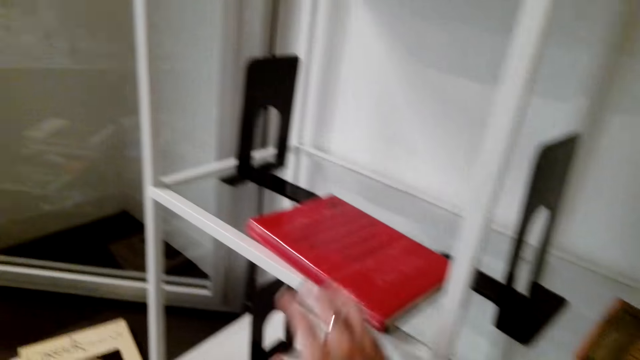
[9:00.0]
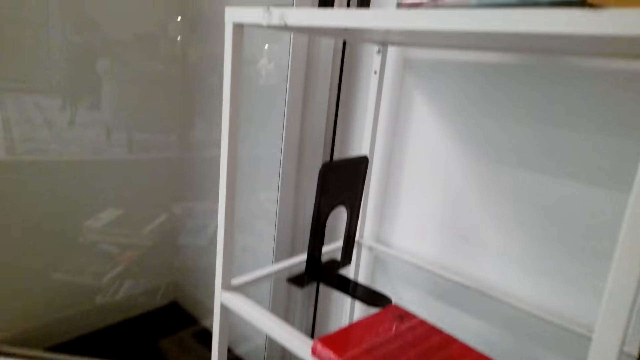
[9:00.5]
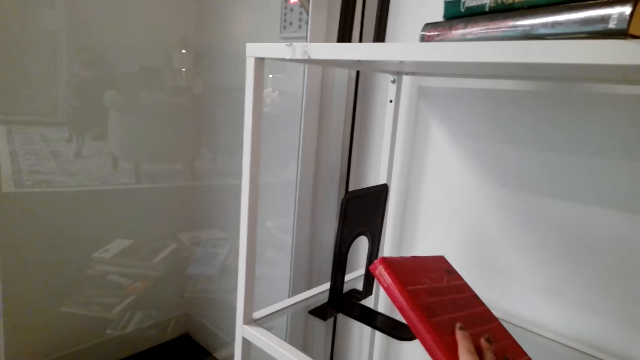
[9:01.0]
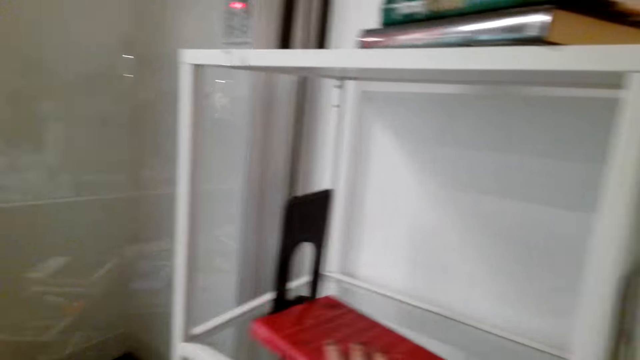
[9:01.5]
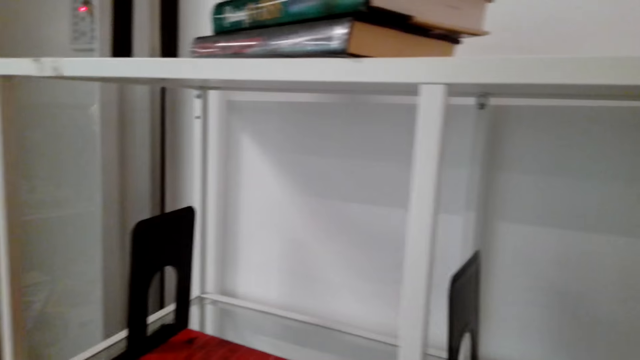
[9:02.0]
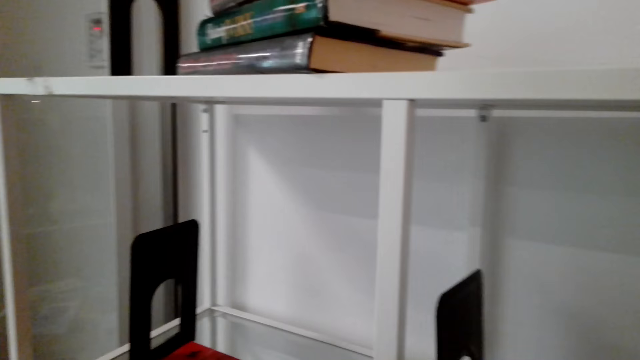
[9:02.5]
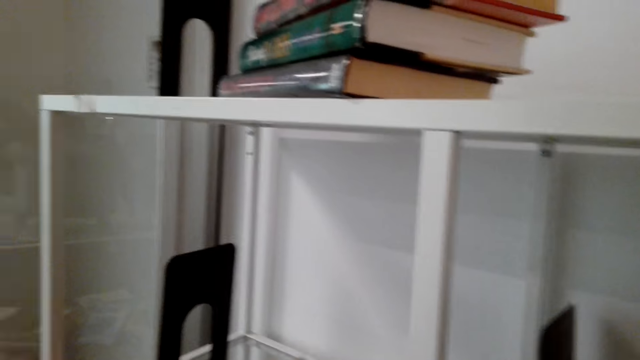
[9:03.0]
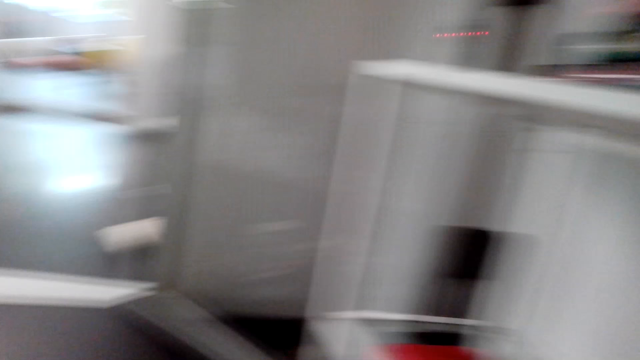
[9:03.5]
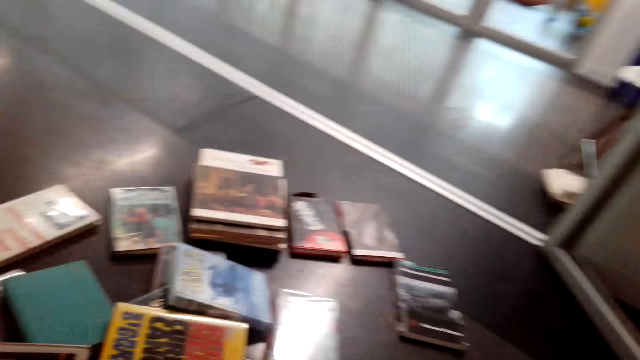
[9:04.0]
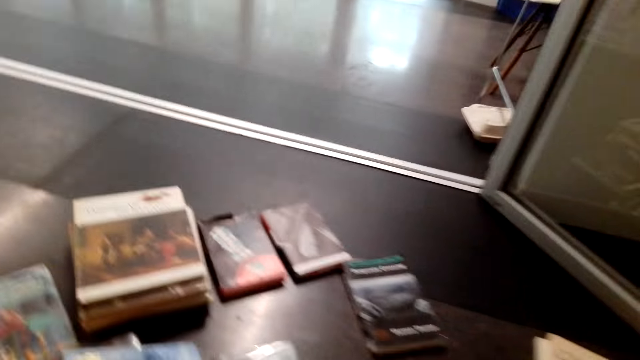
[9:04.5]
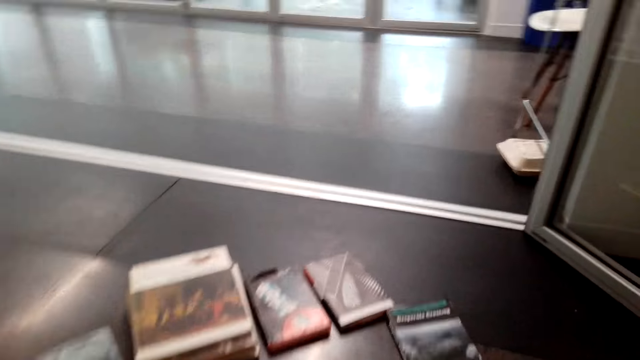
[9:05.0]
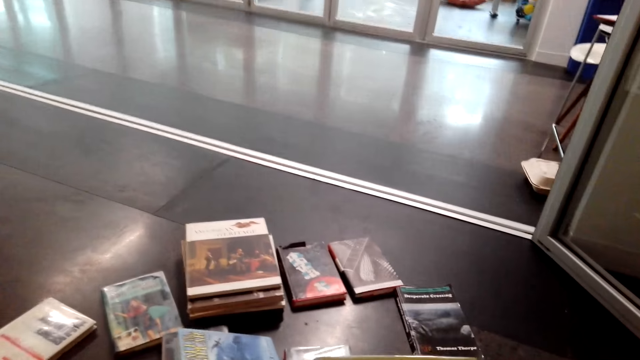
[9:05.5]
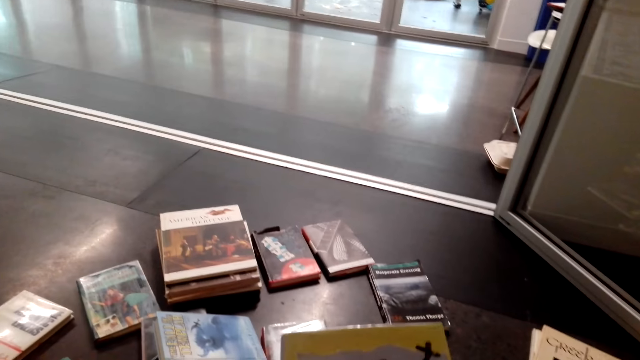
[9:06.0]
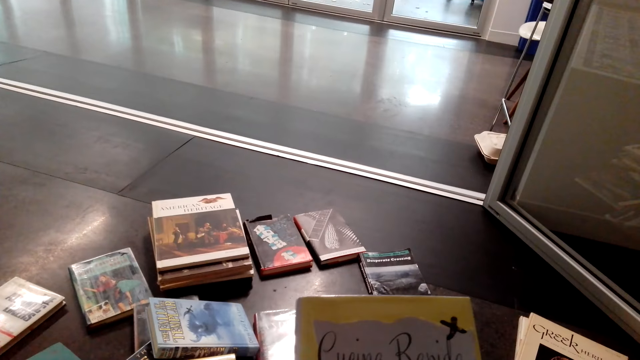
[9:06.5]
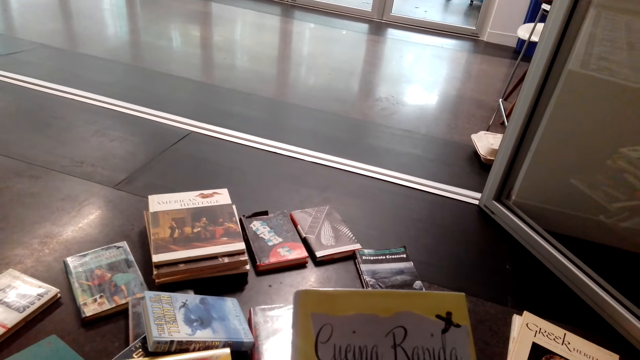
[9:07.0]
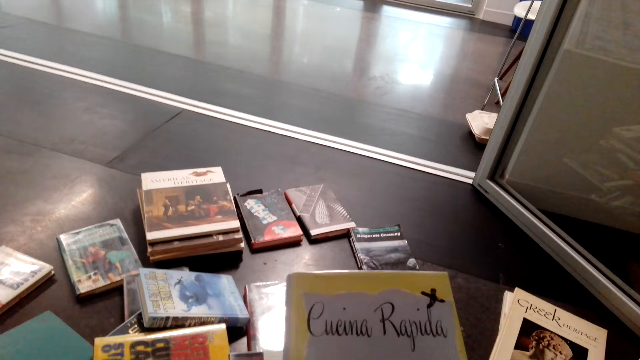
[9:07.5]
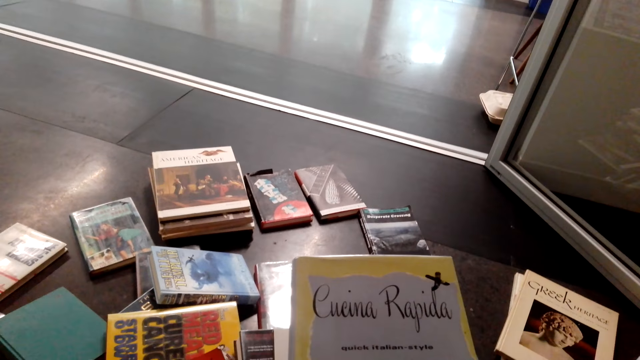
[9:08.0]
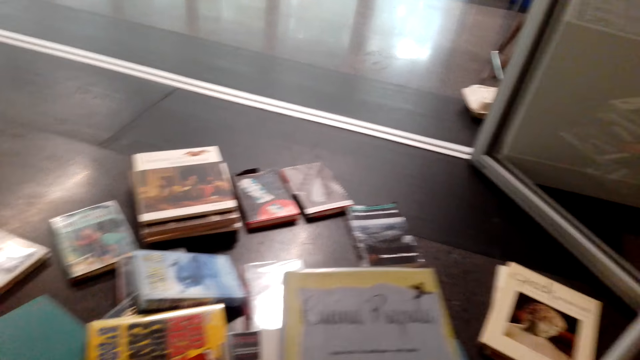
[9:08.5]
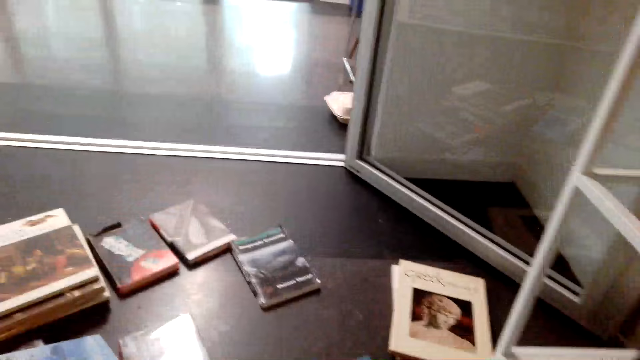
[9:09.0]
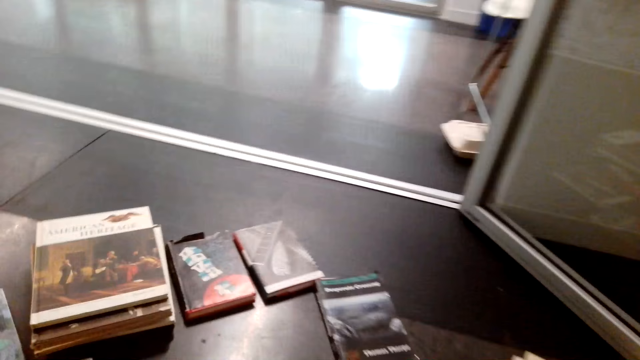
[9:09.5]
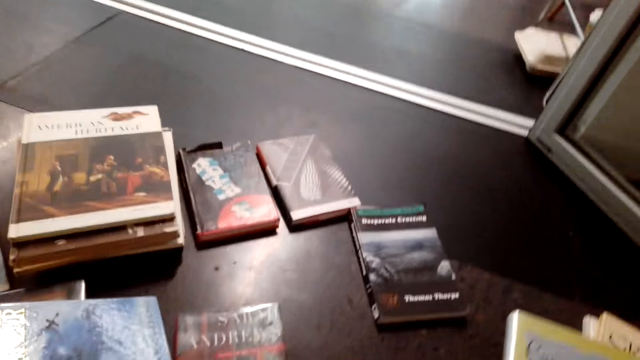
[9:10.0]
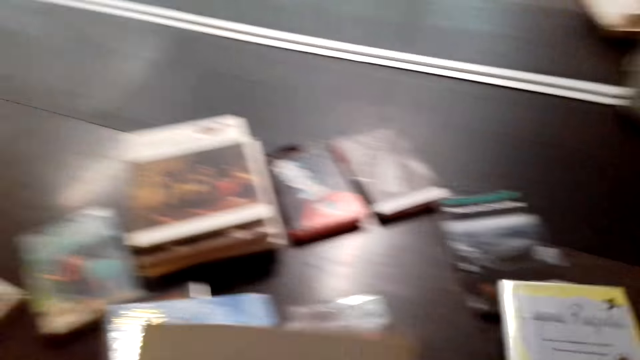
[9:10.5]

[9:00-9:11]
The camera wearer moves a book on the shelf. They read a book.

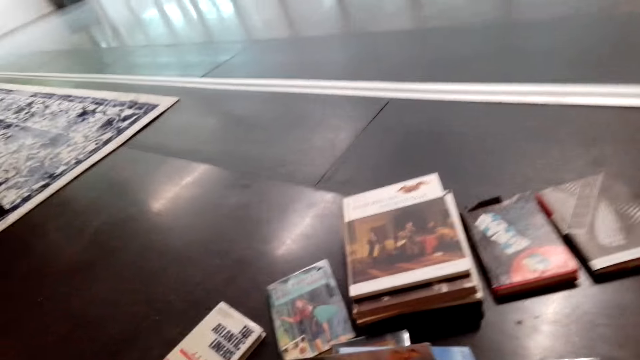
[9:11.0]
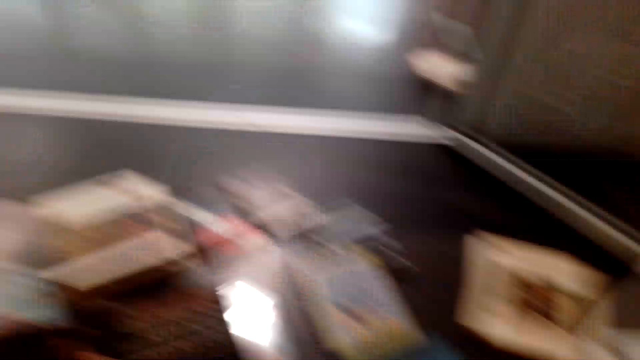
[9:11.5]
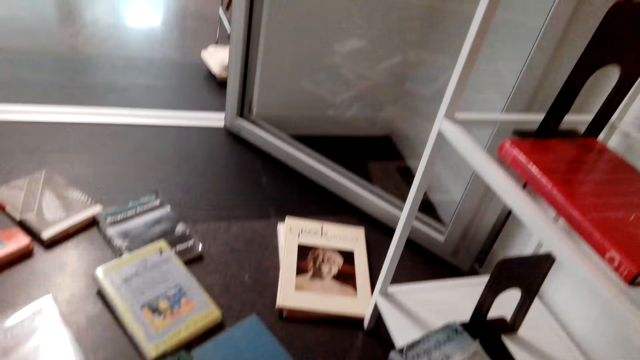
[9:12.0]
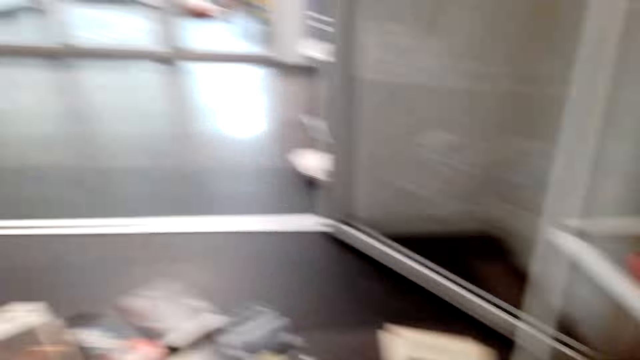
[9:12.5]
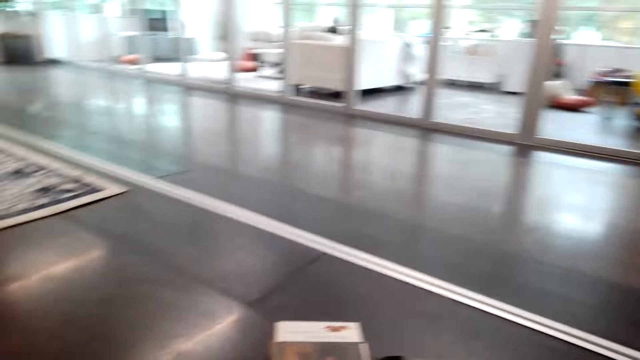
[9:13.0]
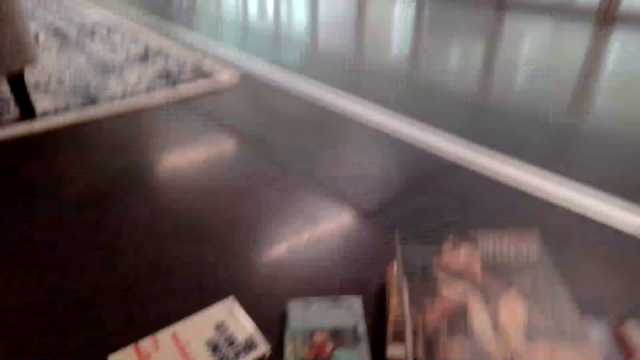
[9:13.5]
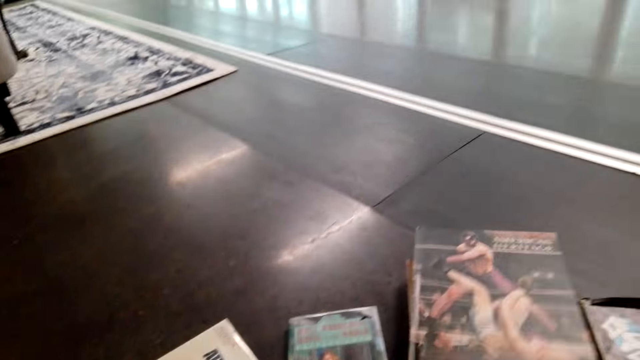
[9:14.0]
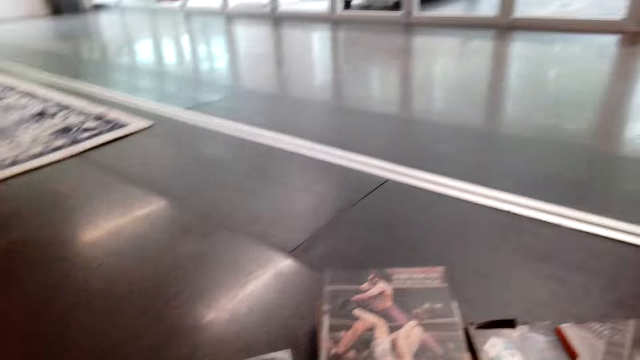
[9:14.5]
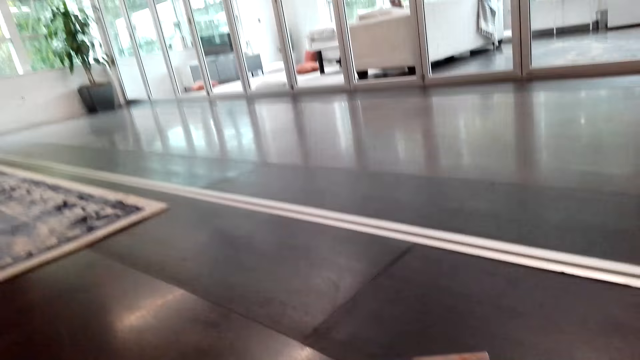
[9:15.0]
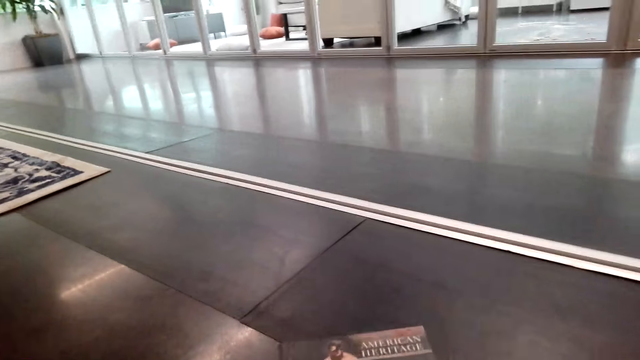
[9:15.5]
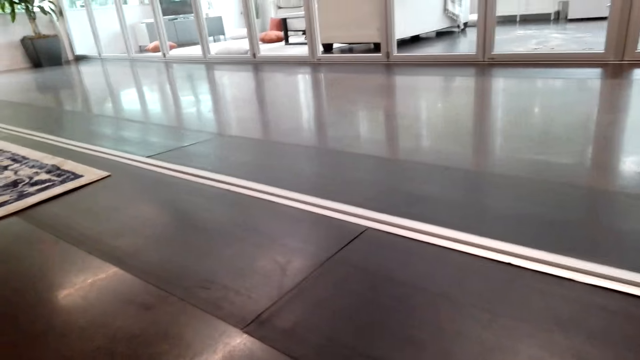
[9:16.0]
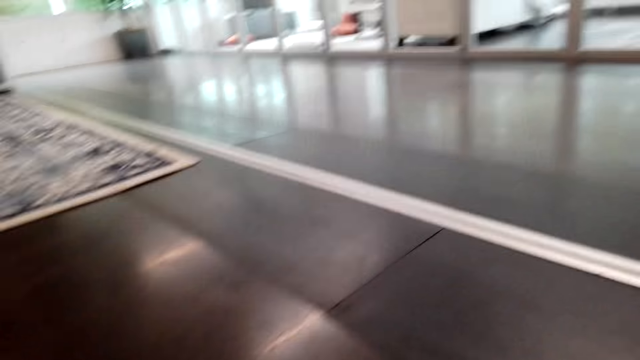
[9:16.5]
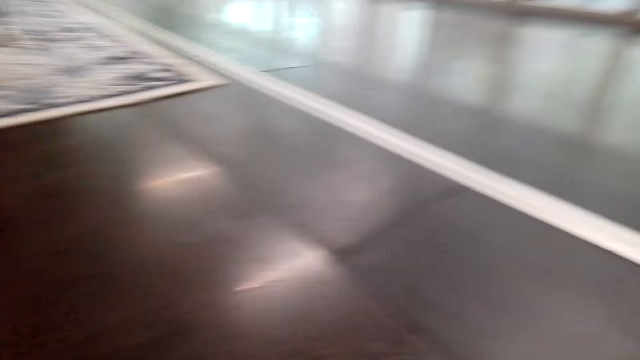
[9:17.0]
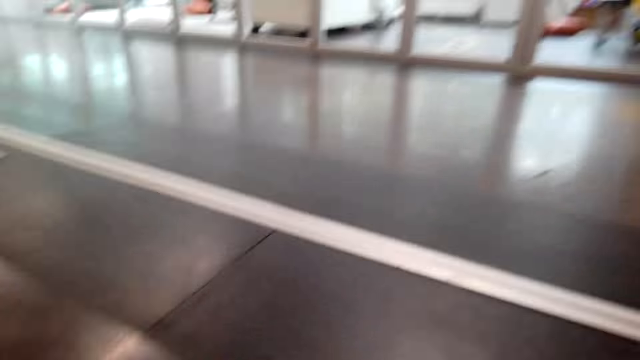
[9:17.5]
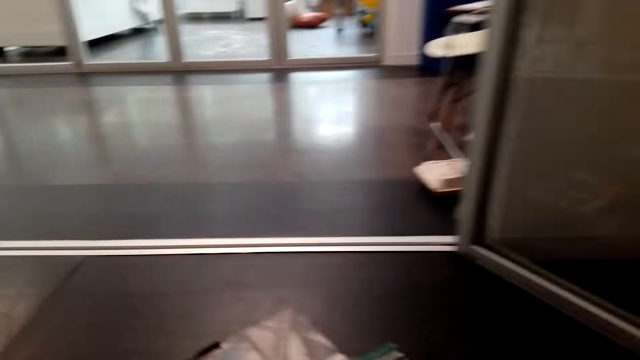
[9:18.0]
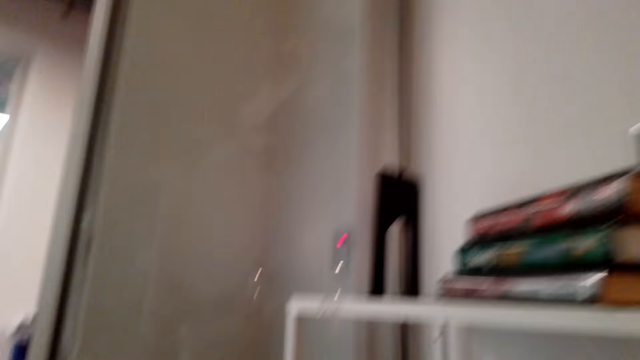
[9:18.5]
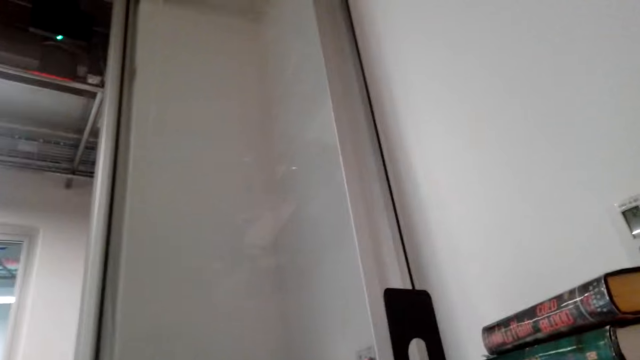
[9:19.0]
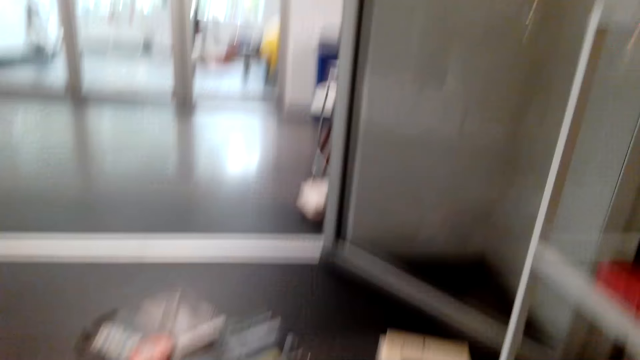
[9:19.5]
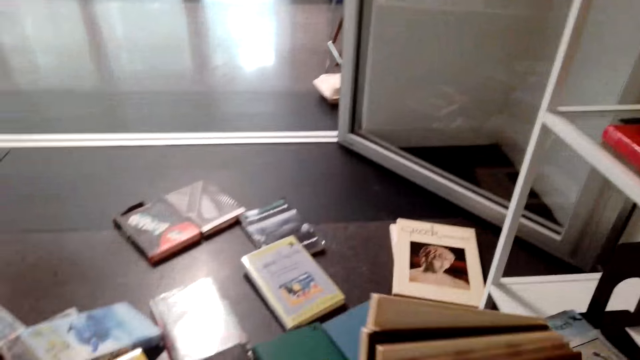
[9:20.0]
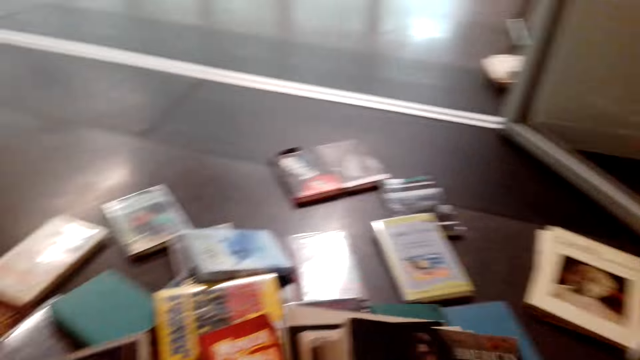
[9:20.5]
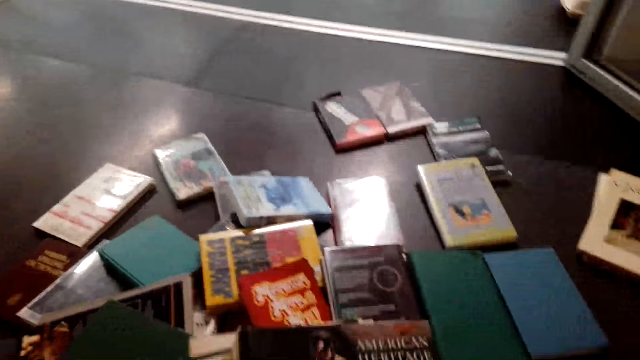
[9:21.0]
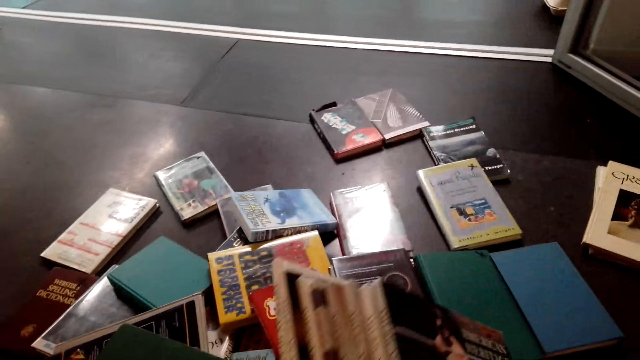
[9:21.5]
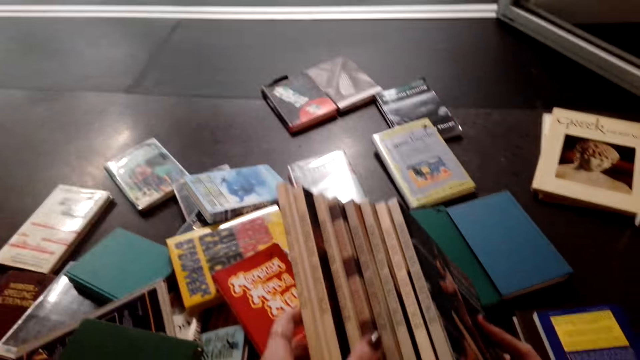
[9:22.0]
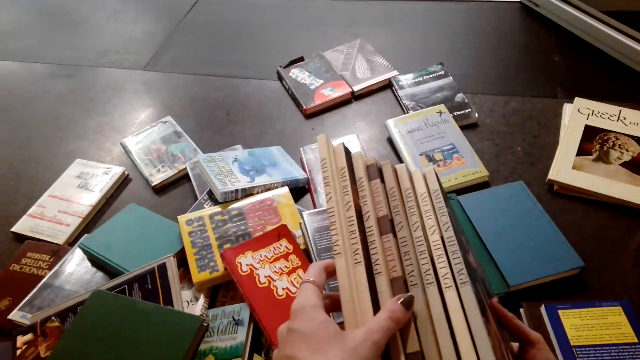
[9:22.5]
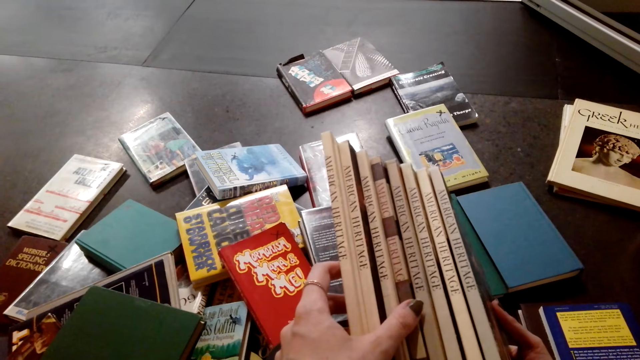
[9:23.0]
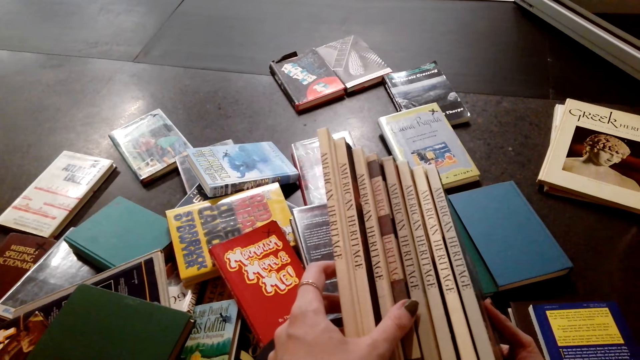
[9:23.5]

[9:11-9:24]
The camera wearer puts down a book. They look on the books.
